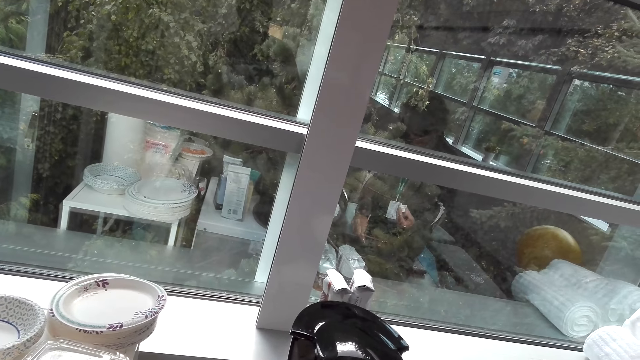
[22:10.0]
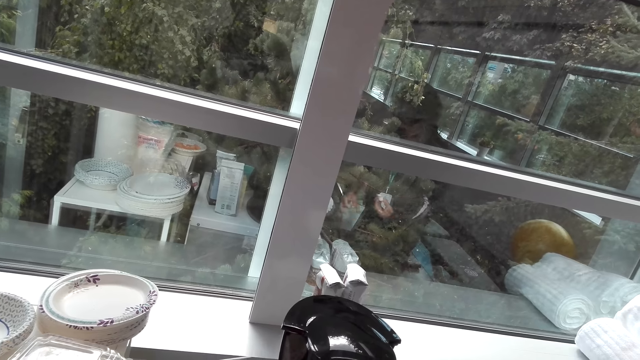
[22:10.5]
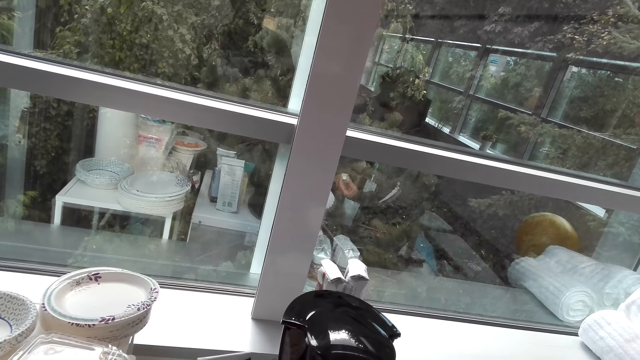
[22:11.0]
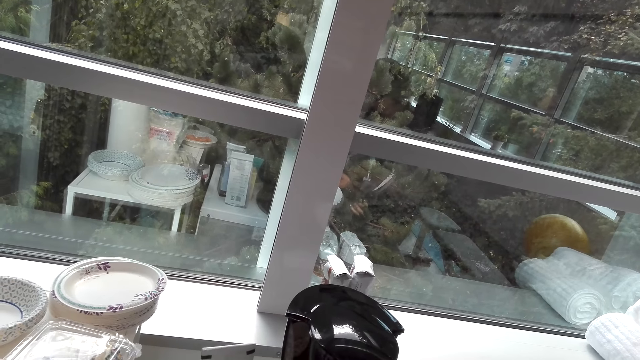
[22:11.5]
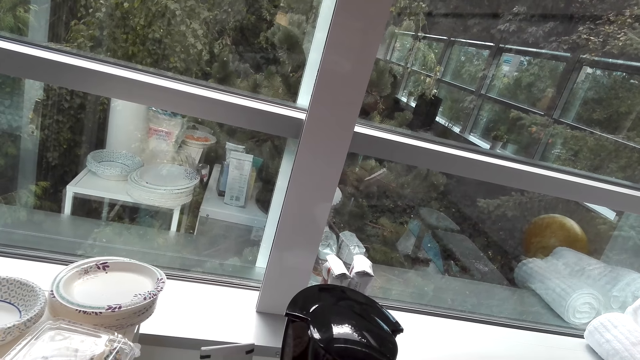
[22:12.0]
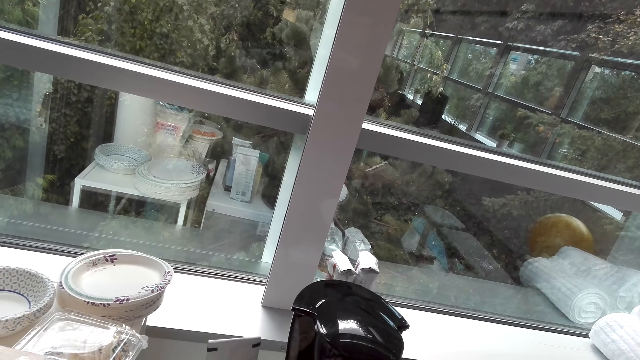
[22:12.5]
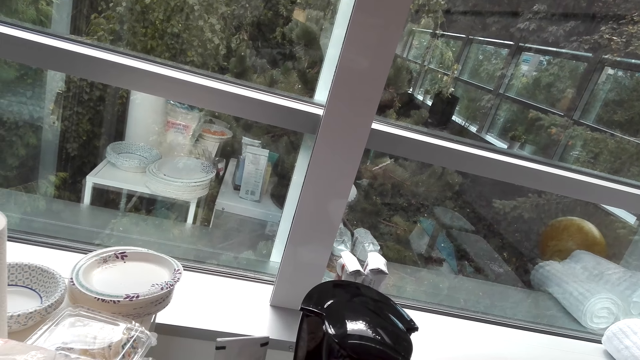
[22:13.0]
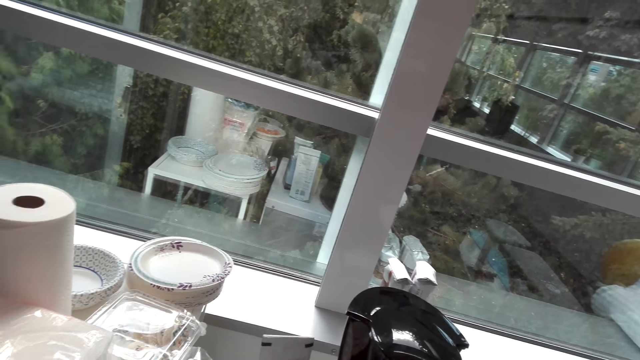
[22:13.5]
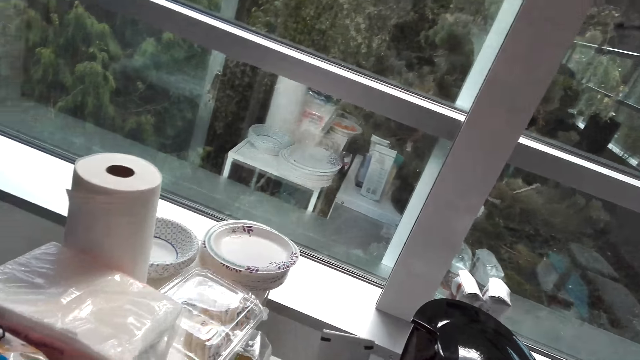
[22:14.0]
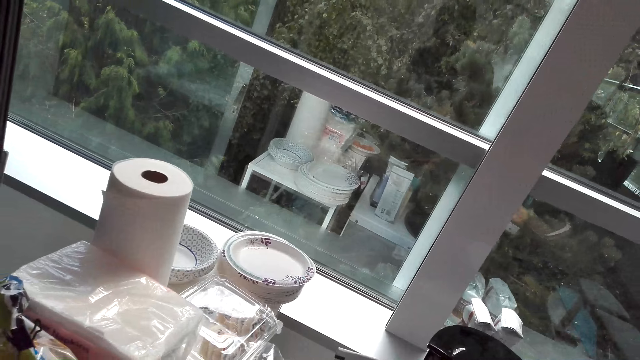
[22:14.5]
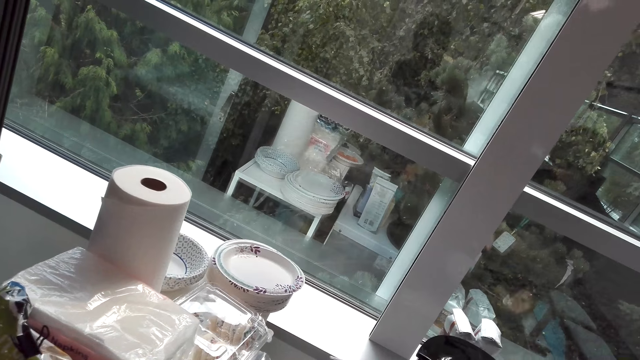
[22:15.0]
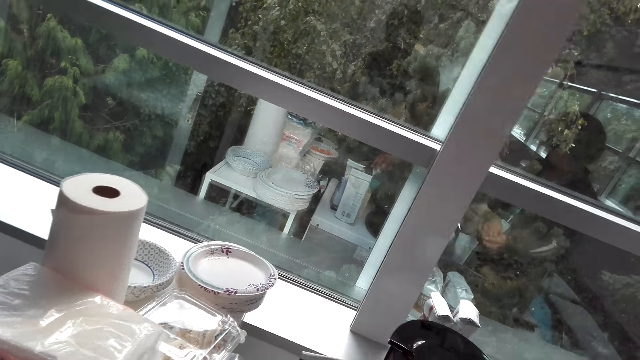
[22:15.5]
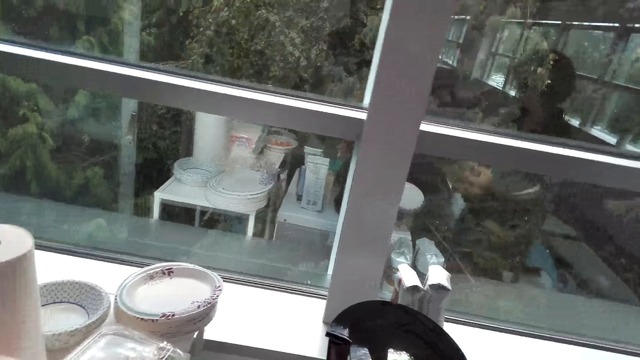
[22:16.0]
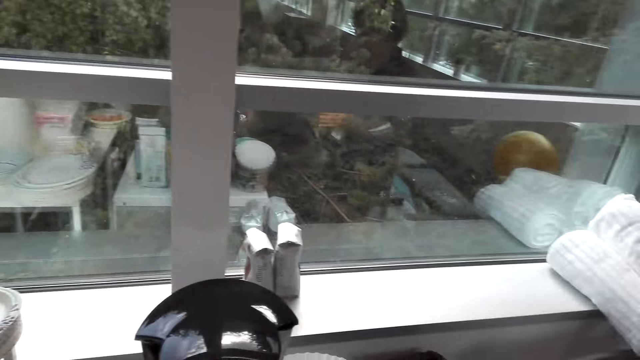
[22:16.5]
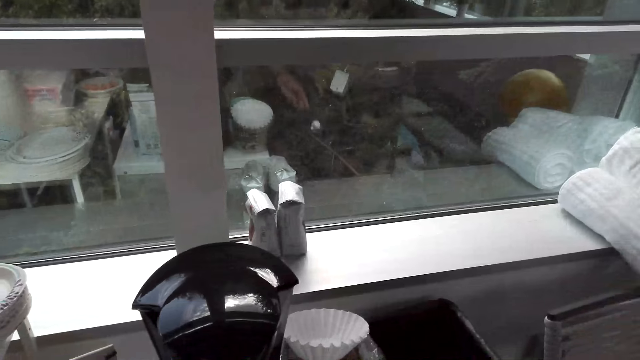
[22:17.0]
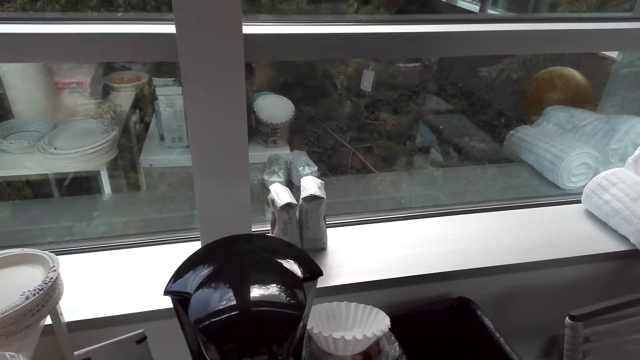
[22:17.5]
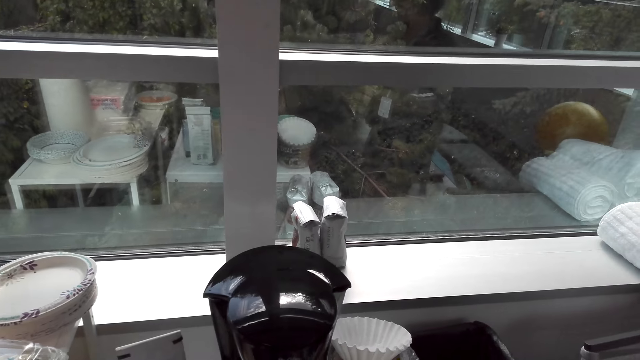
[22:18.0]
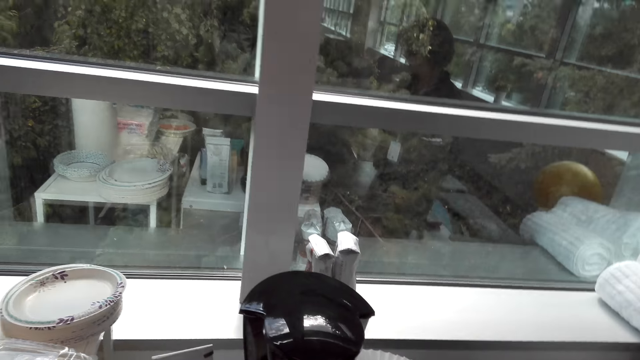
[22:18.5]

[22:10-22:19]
A lady throws something on the floor and removes an object from something. The lady puts something on the plate. The camera wearer looks at the plates. The lady throws something on the floor. The camera wearer drops something on the floor. They look at the coffee maker.

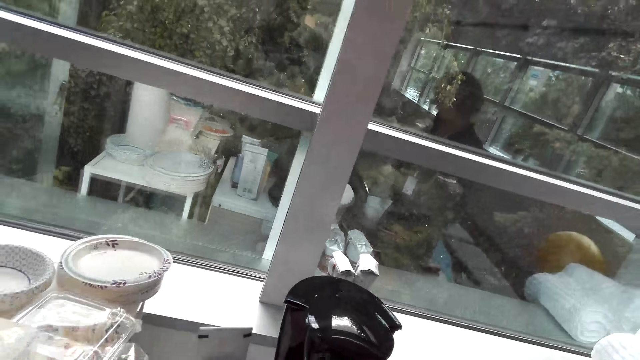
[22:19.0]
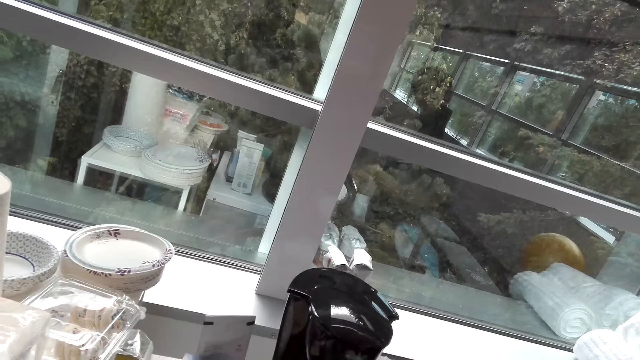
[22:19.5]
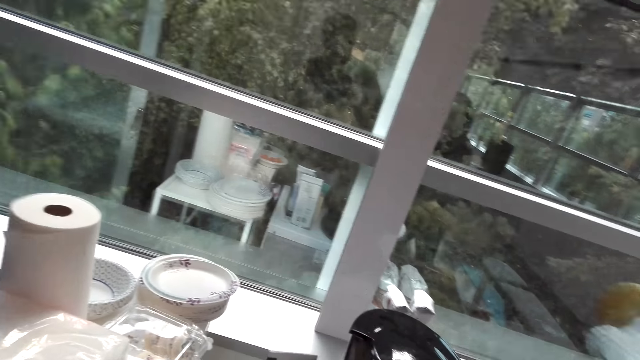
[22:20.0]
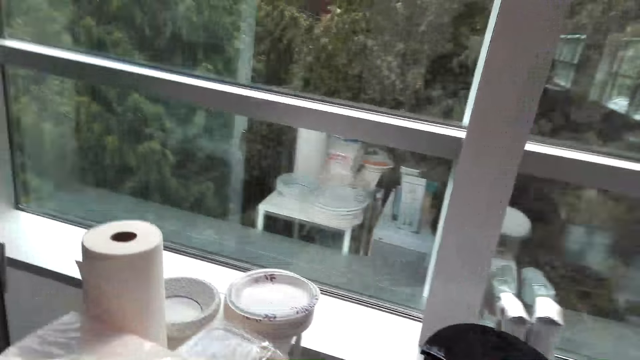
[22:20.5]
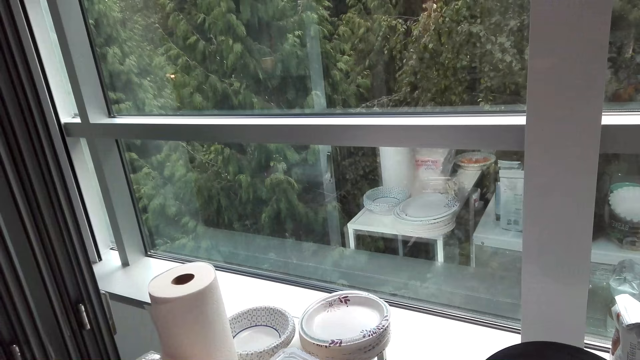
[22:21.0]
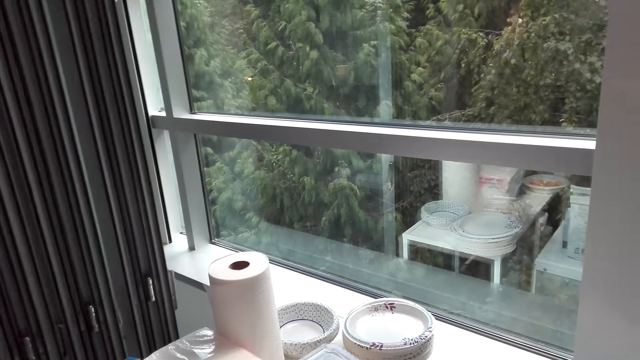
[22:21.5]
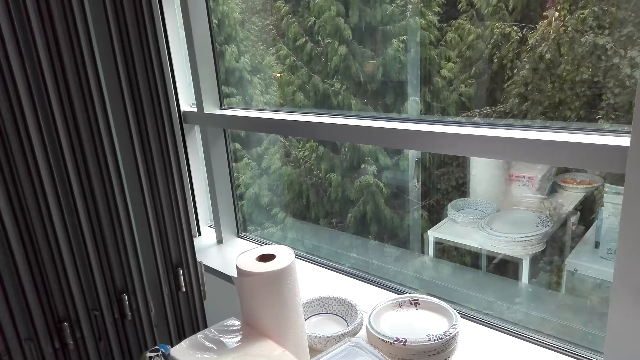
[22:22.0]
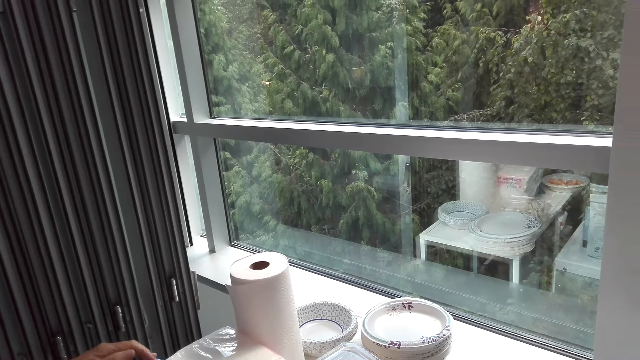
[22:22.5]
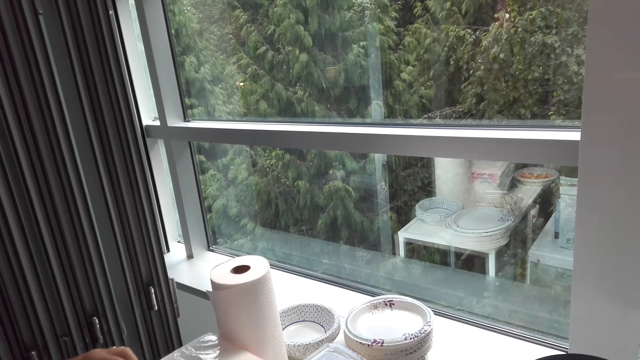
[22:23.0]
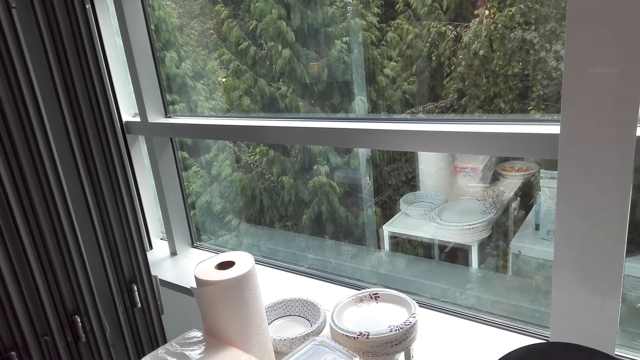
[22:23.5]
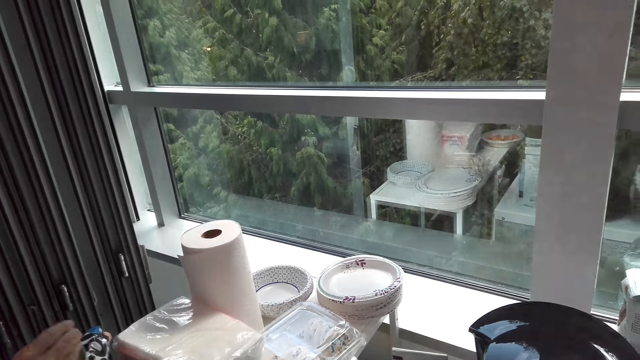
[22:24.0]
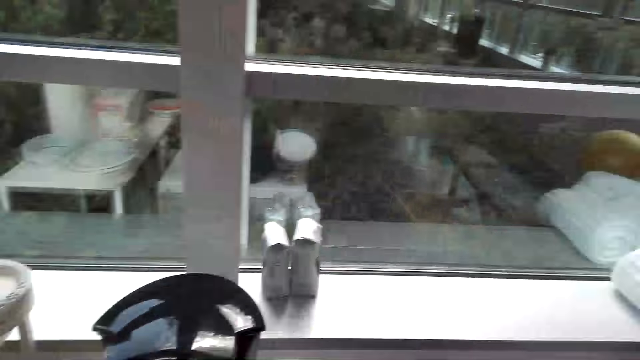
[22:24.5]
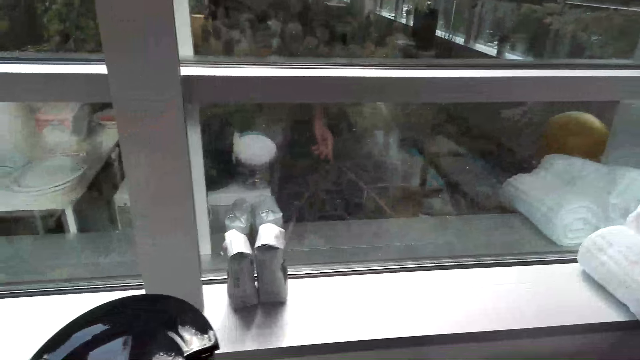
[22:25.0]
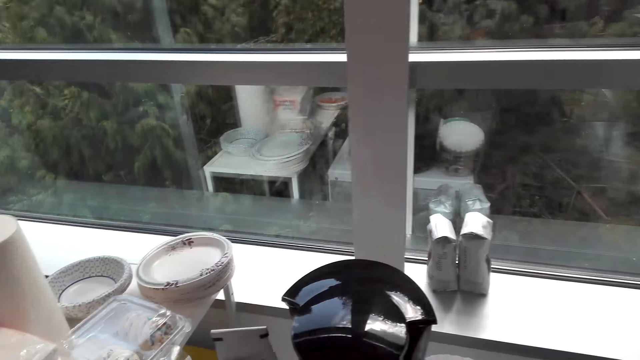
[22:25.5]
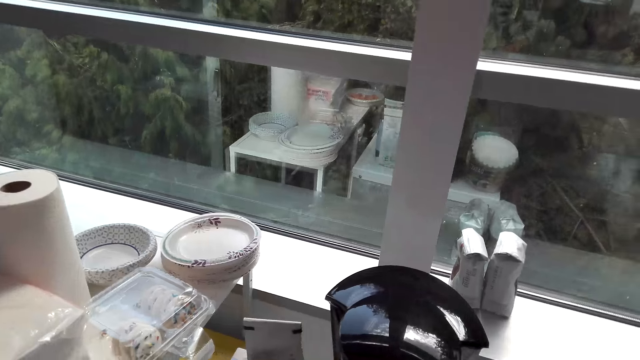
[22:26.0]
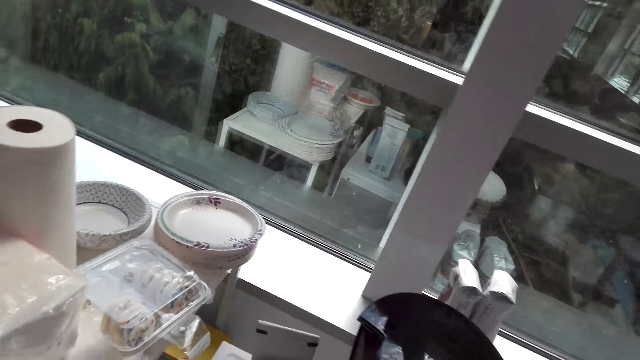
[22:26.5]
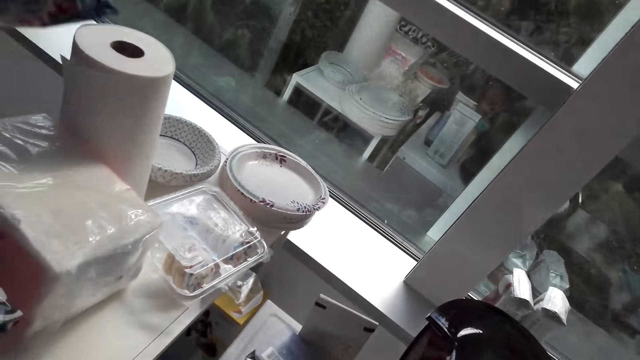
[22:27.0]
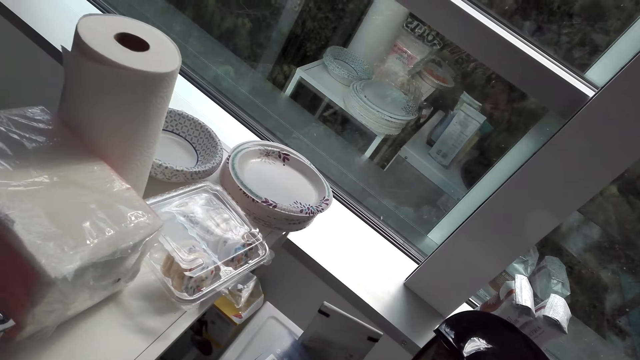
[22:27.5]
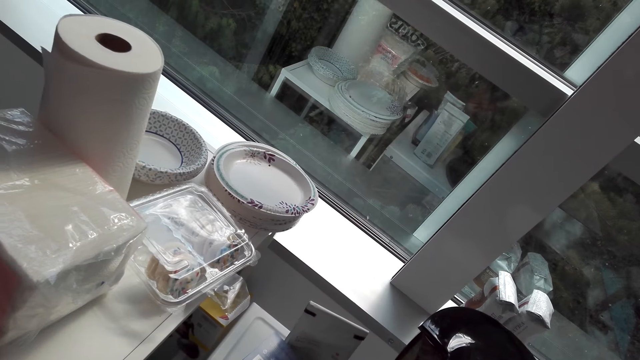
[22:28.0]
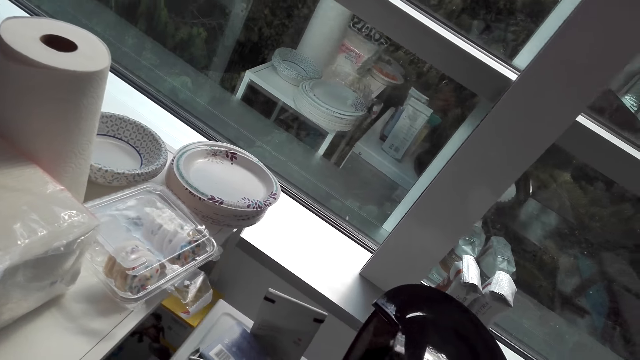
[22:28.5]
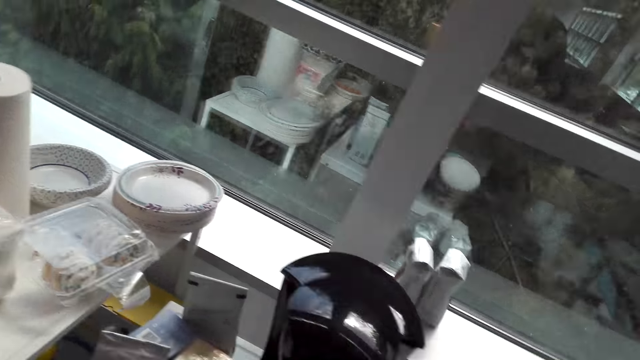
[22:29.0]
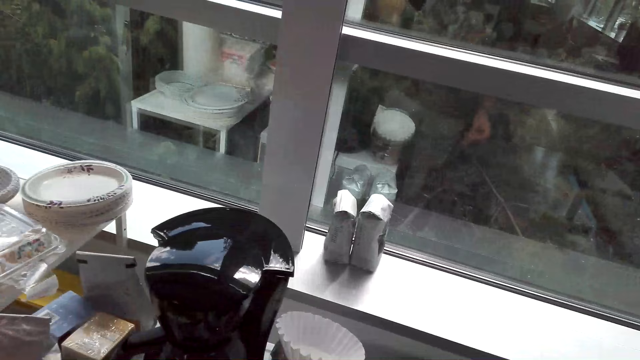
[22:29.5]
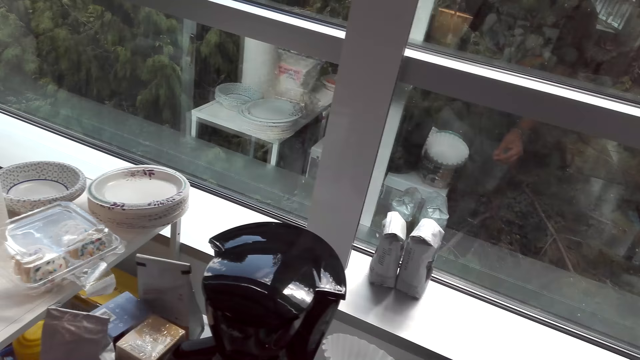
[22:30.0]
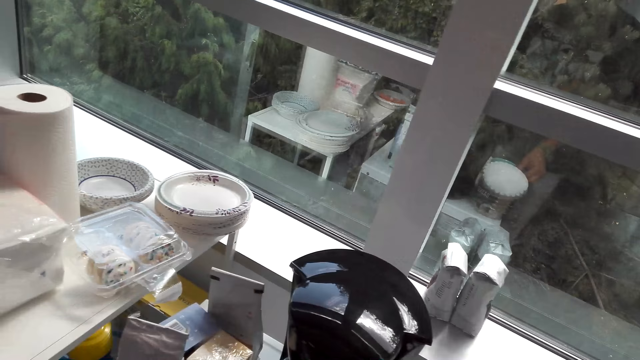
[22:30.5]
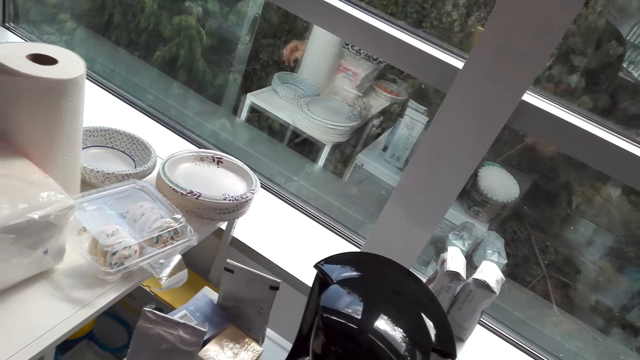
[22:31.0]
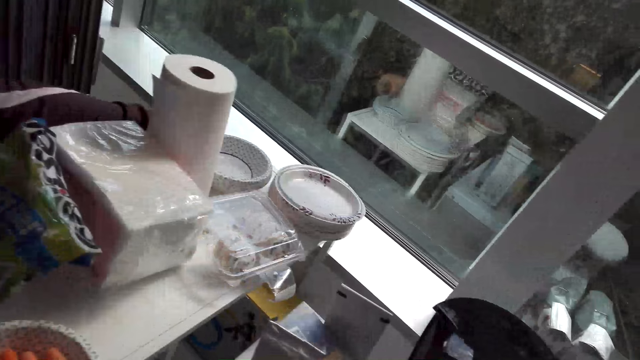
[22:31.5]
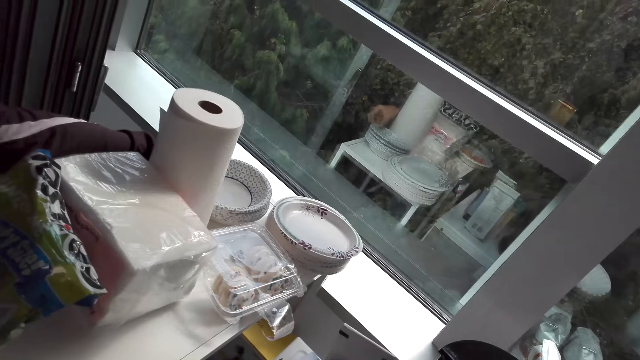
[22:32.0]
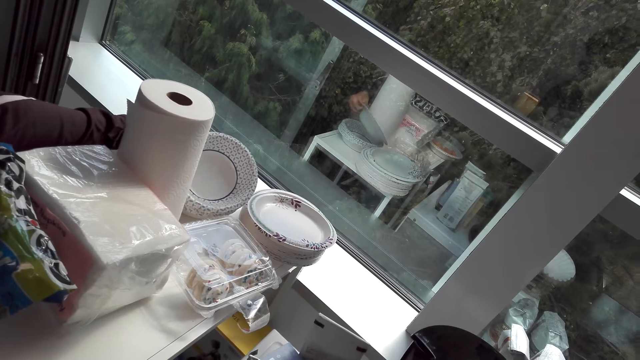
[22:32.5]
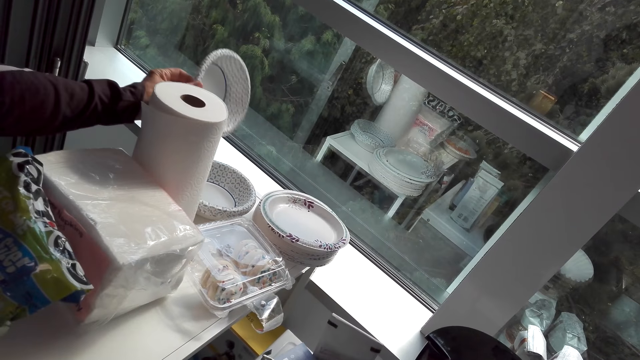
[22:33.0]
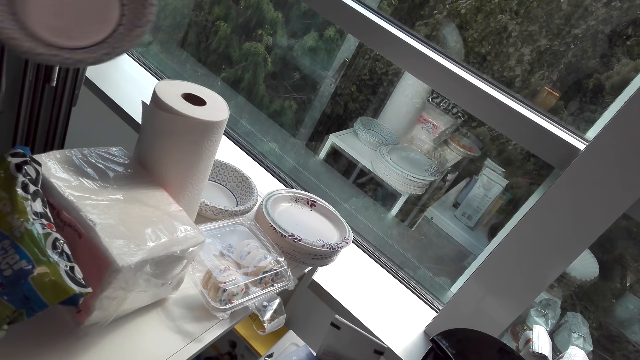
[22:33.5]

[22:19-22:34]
The camera wearer looks at the plates. A woman walks in the room. The camera wearer dialogues with the woman in the room. The woman moves the hand. The camera wearer looks at the window and looks at the plates. The woman throws something on the floor and picks up the plate. The camera wearer takes a plate with the right hand.
